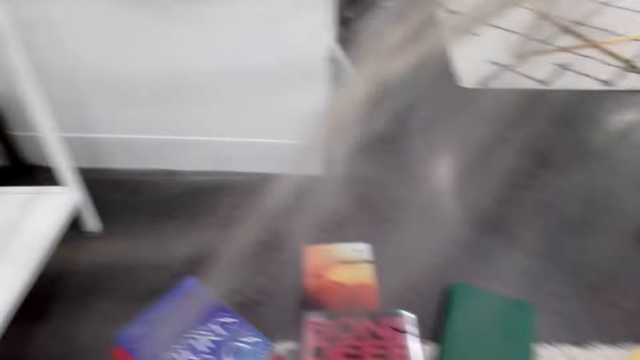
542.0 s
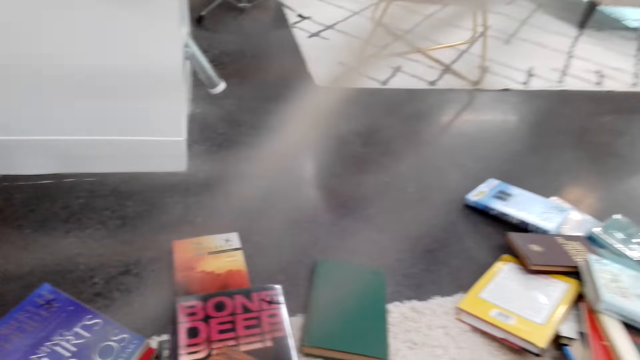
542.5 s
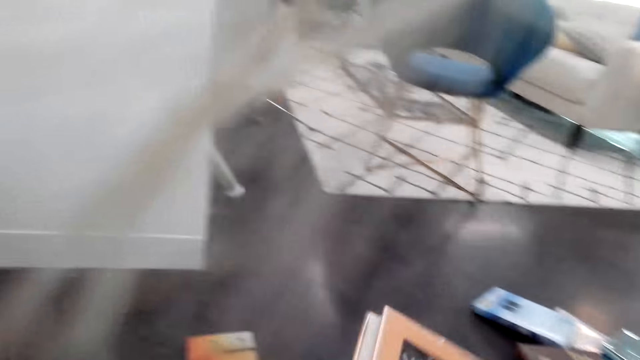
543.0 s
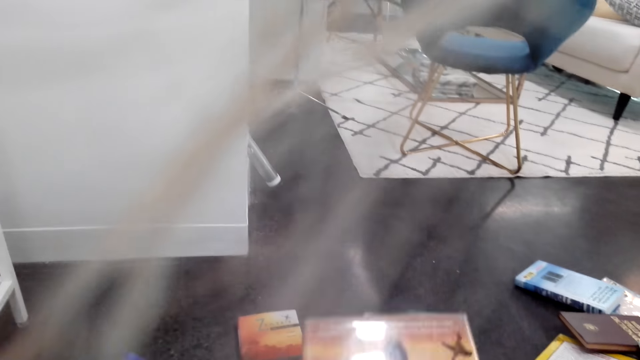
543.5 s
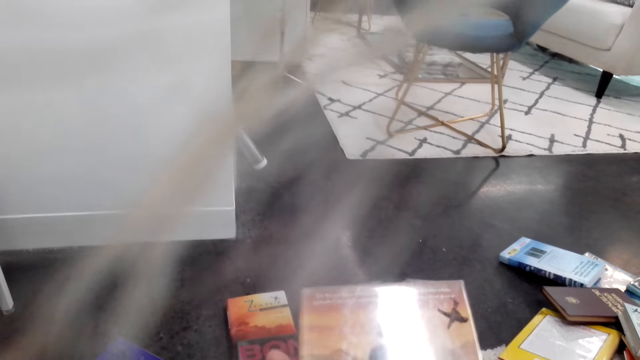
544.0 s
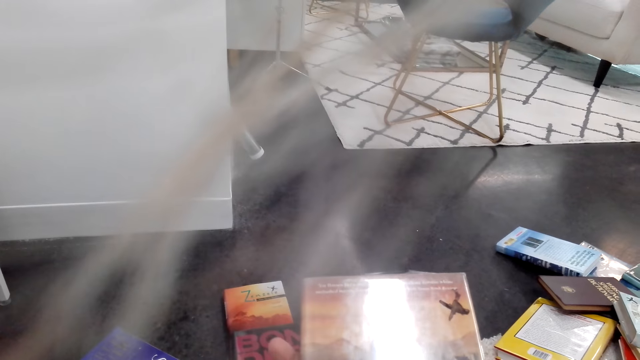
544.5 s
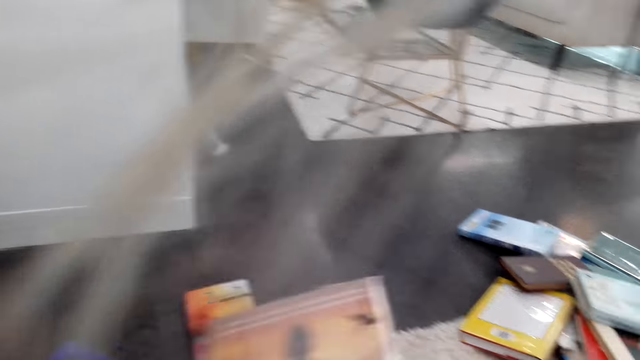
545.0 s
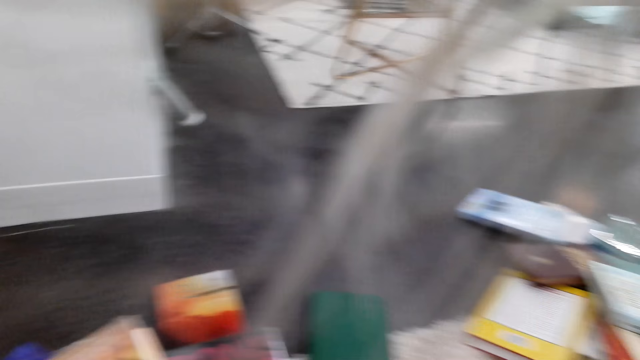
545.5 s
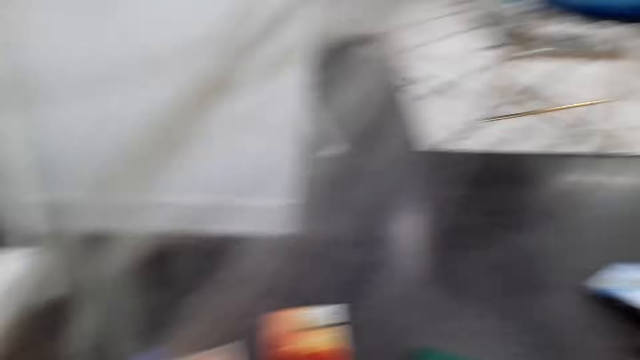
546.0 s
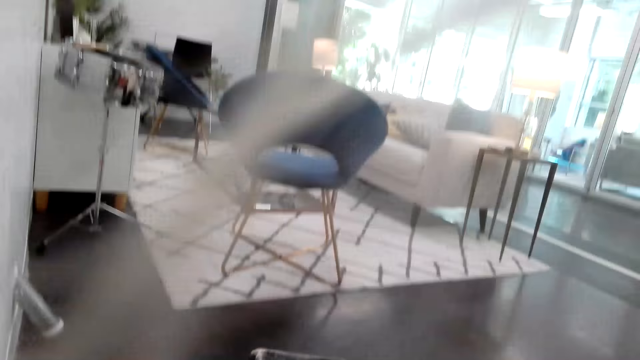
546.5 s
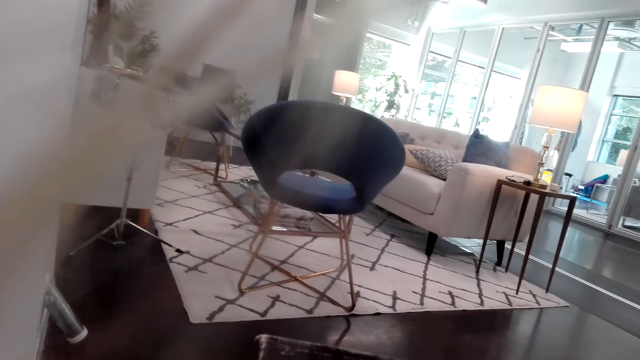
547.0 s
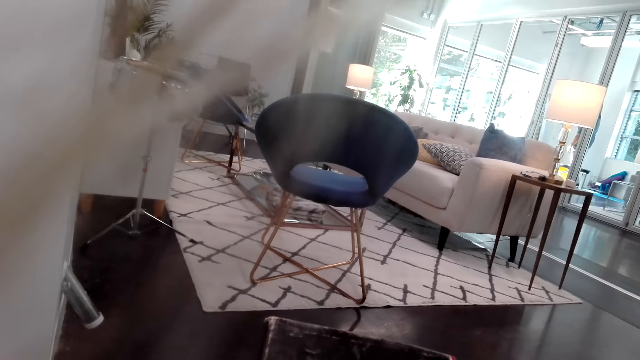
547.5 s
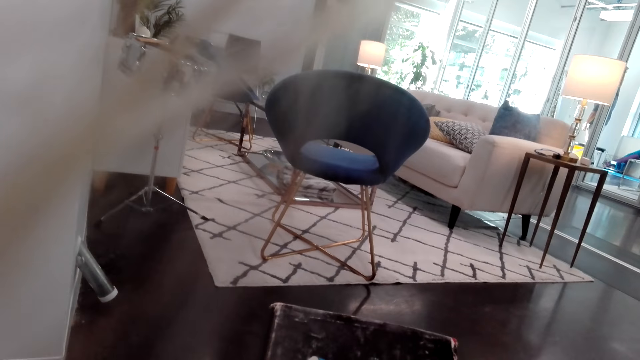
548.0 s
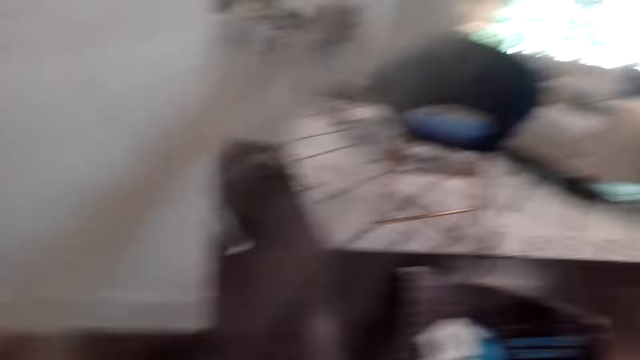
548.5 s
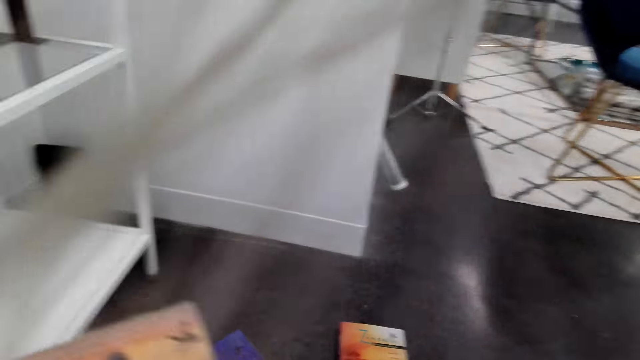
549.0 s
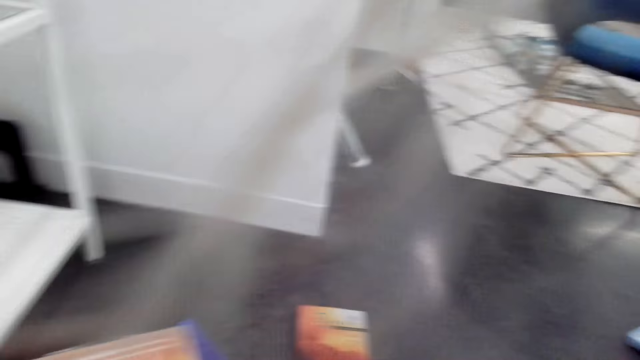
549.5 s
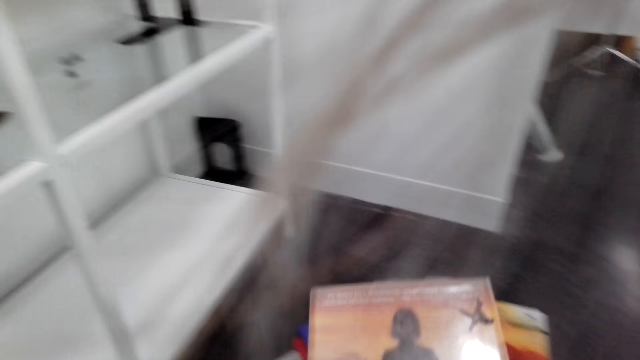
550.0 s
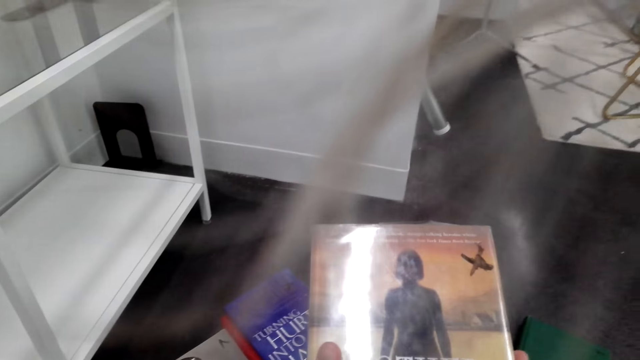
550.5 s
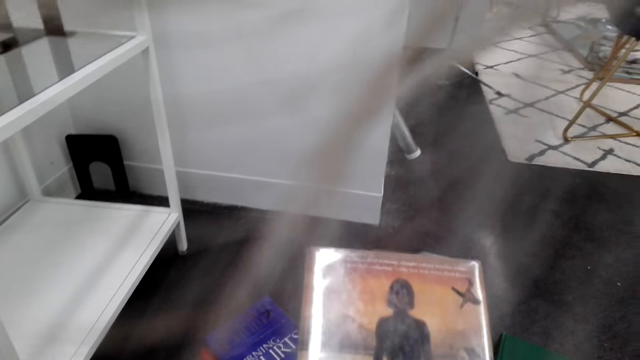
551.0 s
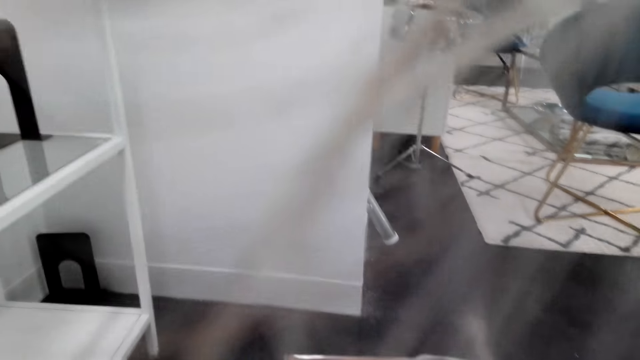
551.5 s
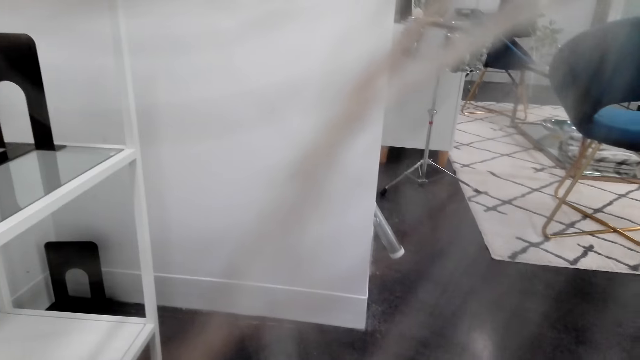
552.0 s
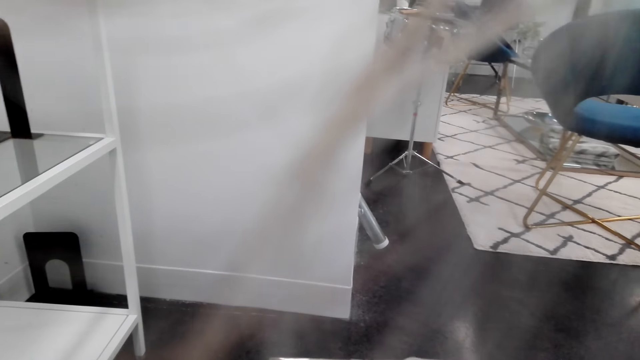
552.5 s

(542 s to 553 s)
The camera wearer looks around. They check the novel and hold a book. They pick up a novel and hold another book. They check the novel and hold a book.

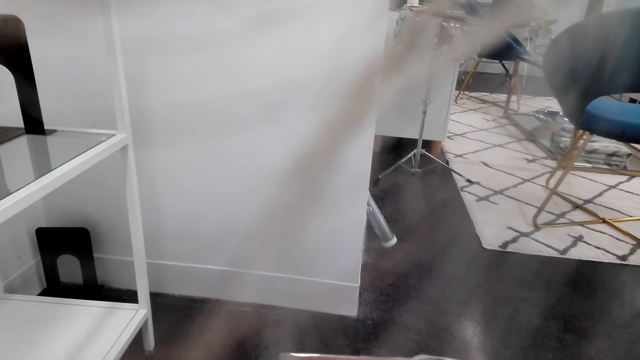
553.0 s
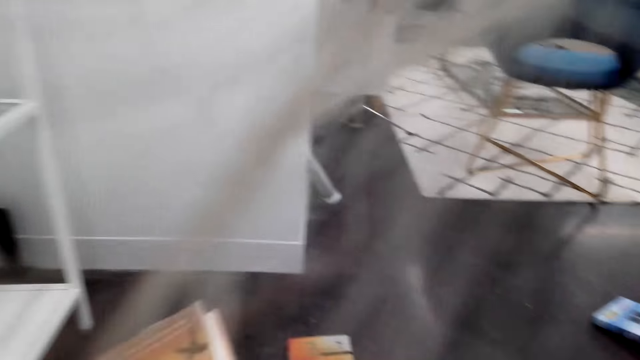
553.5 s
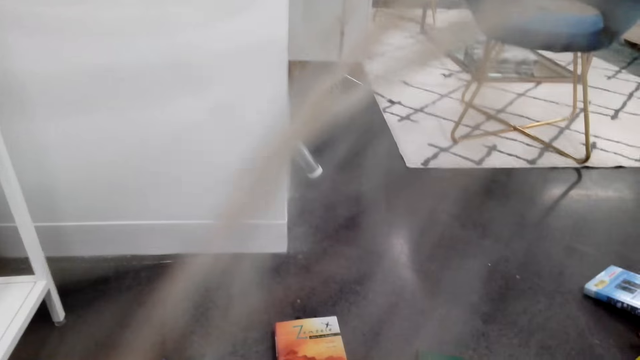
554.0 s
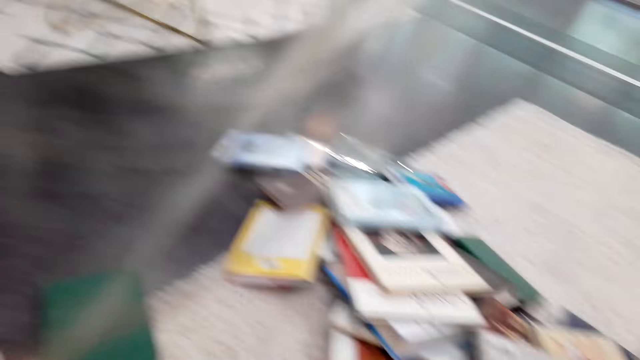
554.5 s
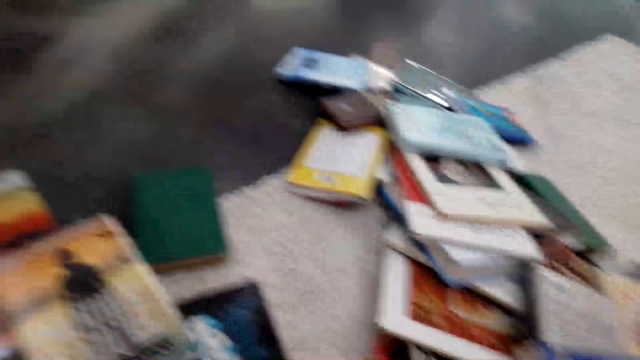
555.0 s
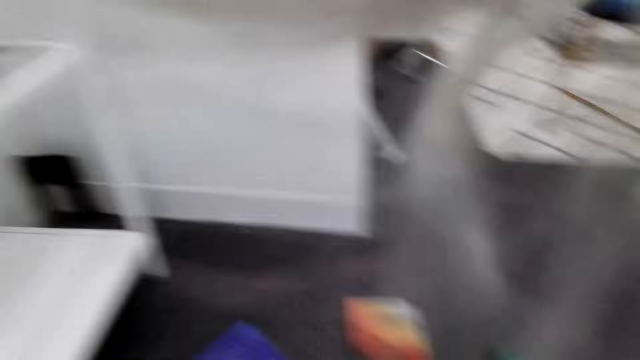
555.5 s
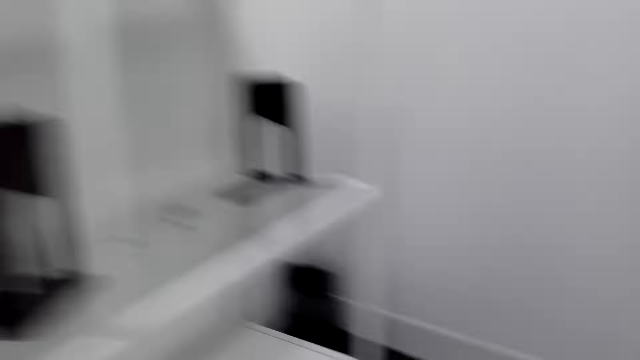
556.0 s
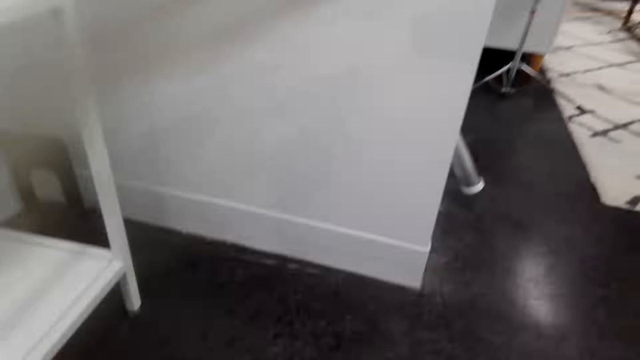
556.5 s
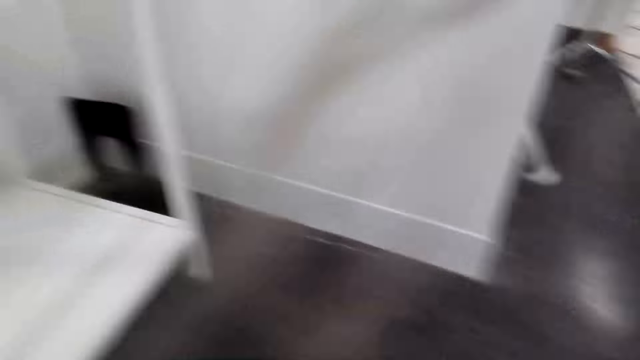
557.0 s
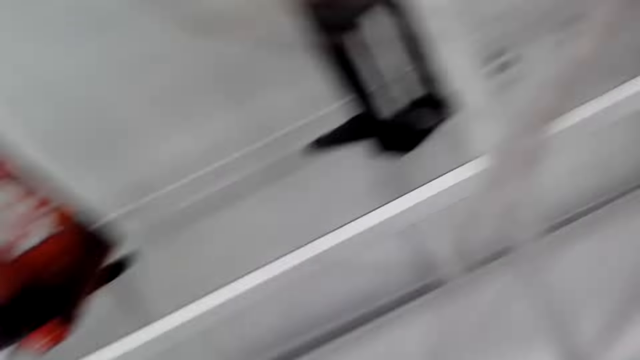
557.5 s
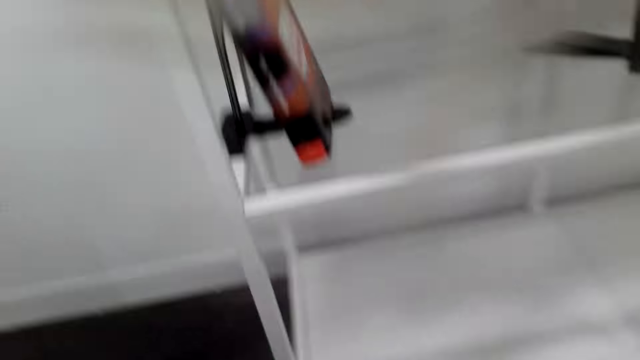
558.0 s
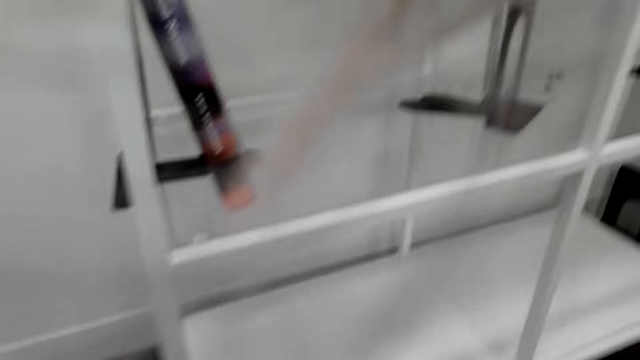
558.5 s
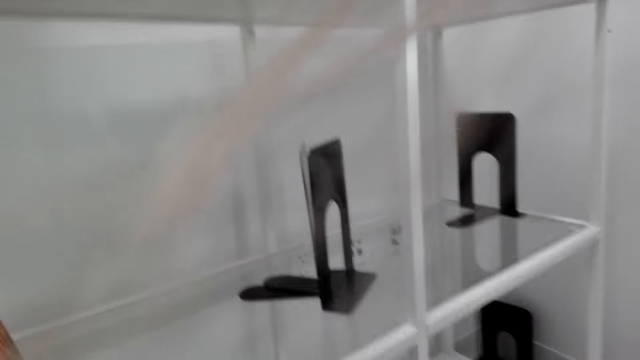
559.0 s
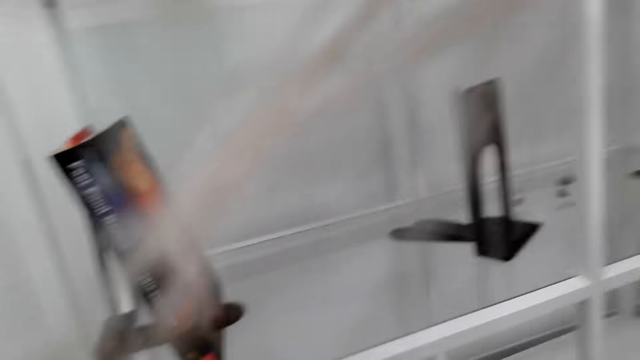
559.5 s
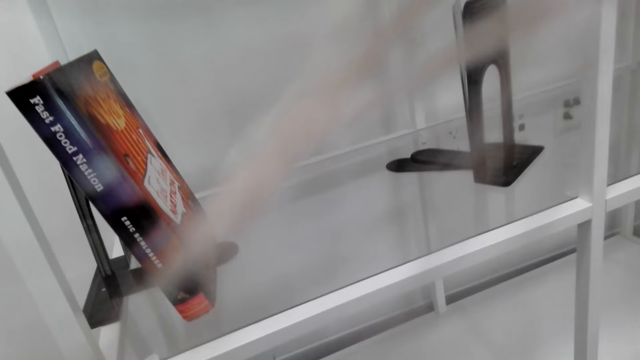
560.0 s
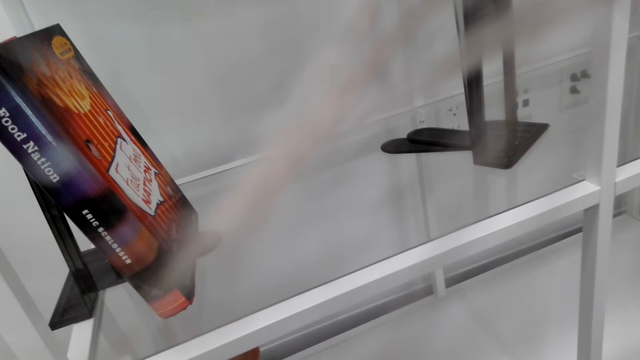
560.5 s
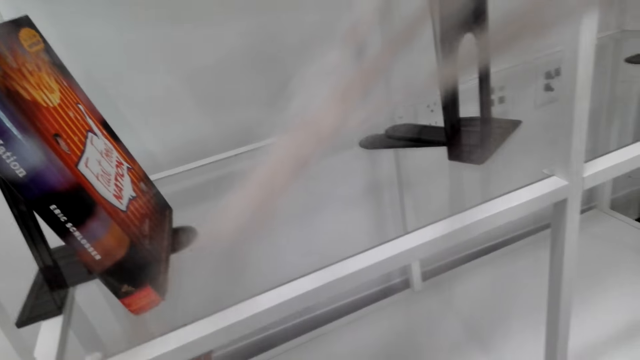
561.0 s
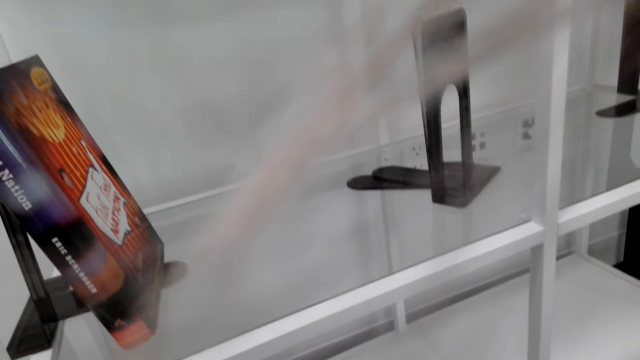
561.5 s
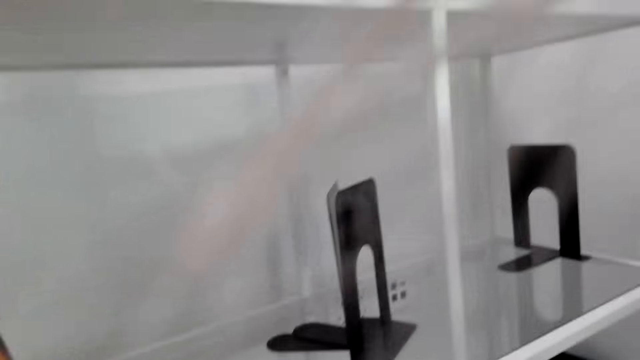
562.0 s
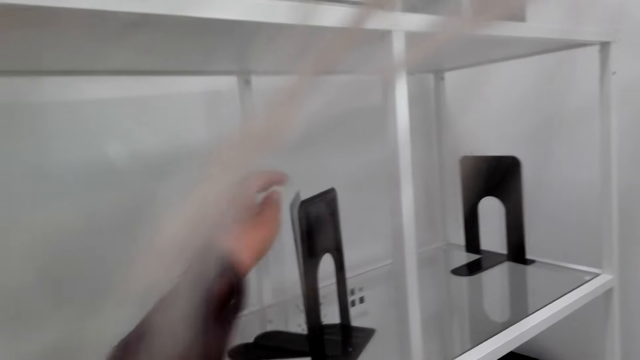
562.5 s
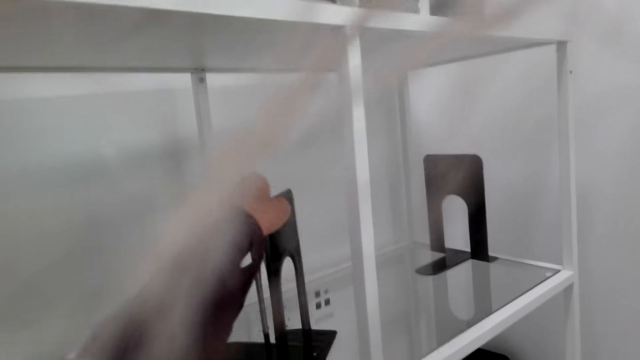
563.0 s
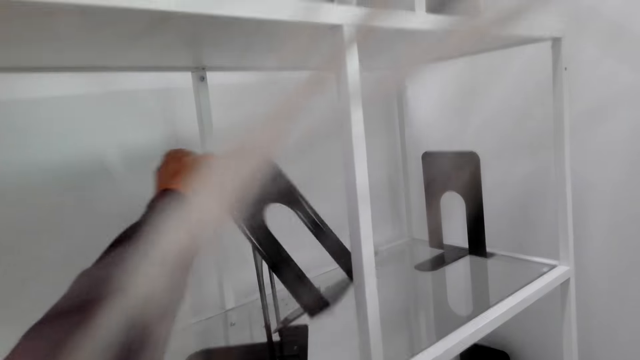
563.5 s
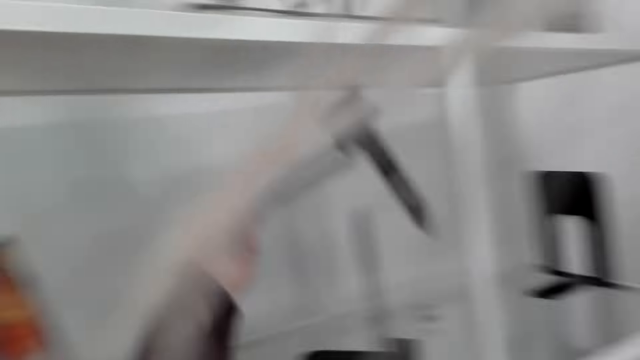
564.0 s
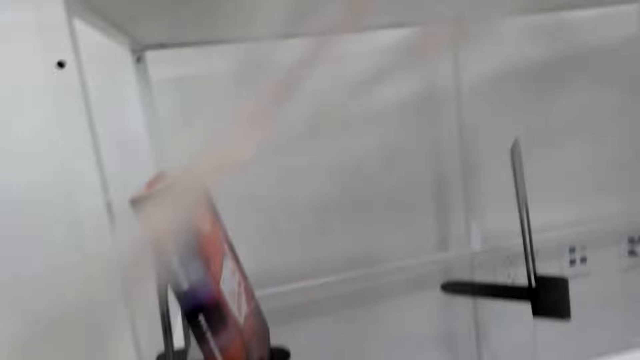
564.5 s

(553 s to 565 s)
The camera wearer places the novel on the floor. They look around the house. They move about. They look around the house again. They pick up a book holder.
